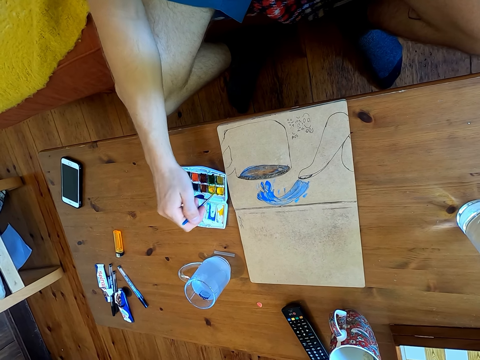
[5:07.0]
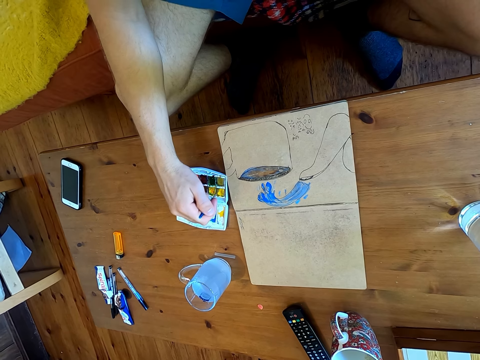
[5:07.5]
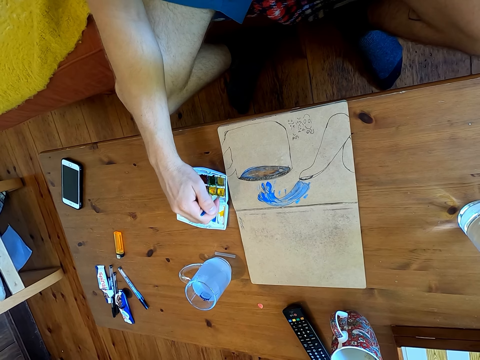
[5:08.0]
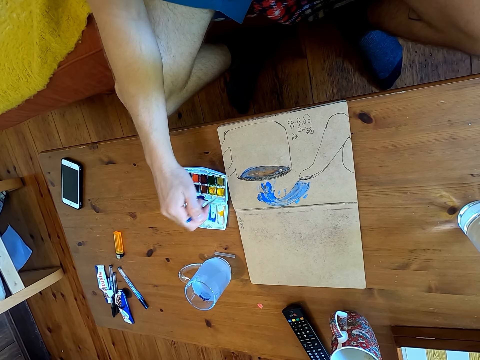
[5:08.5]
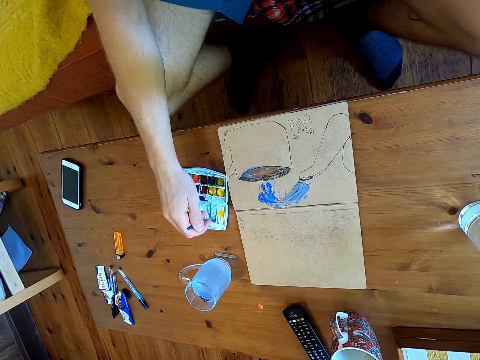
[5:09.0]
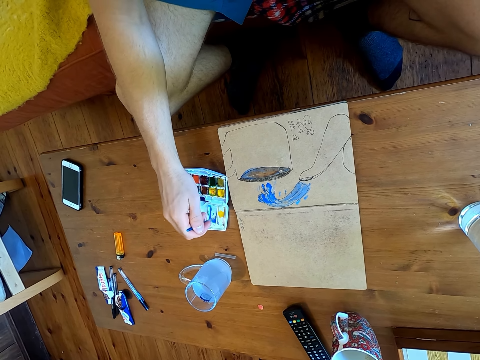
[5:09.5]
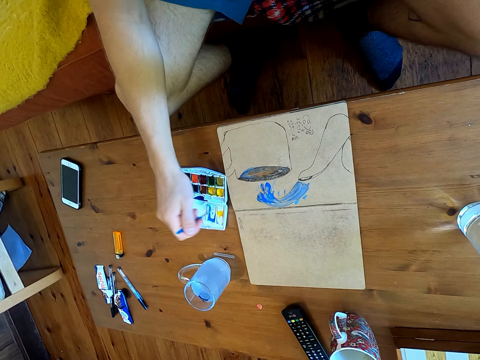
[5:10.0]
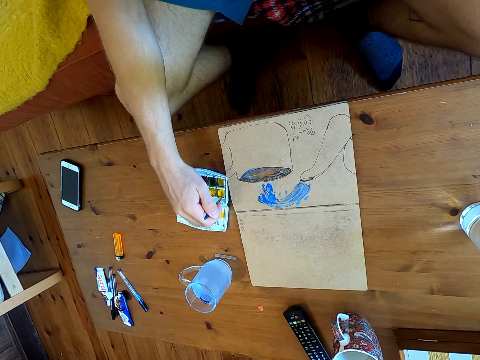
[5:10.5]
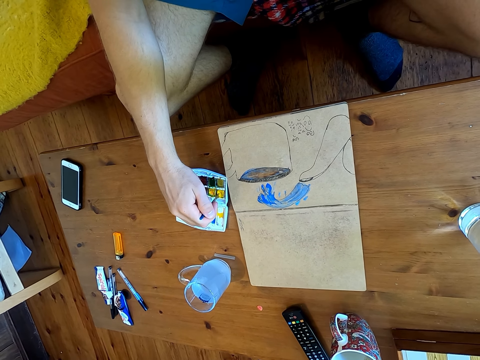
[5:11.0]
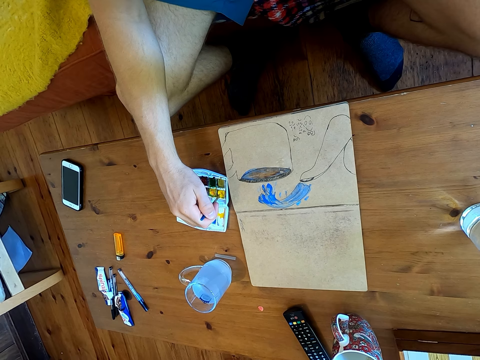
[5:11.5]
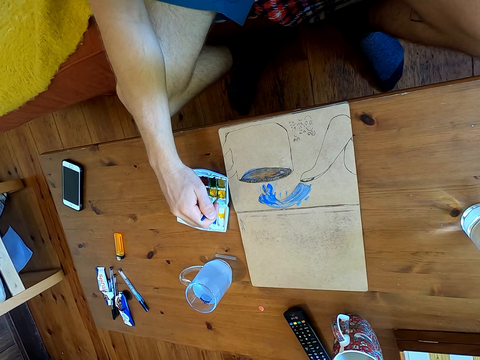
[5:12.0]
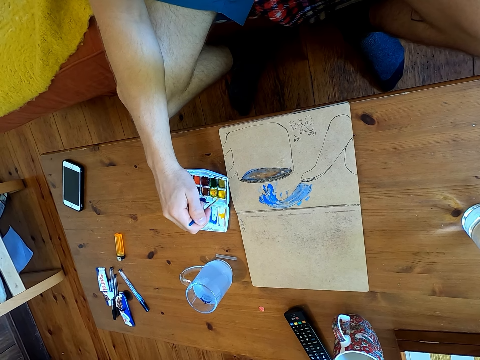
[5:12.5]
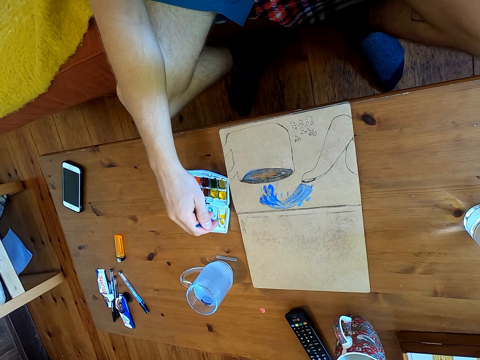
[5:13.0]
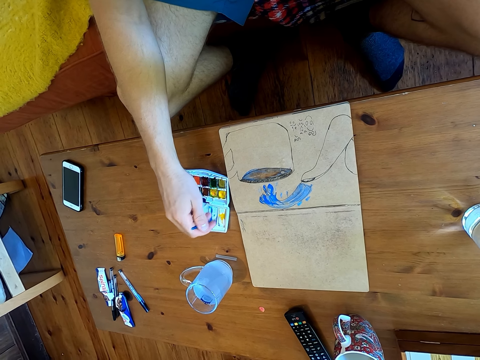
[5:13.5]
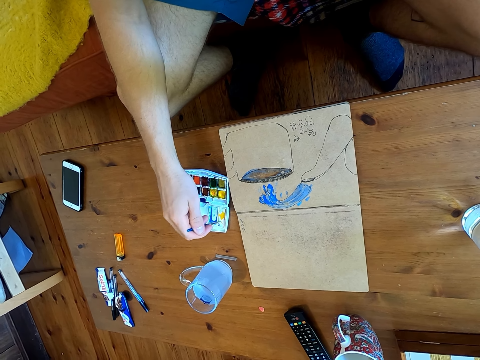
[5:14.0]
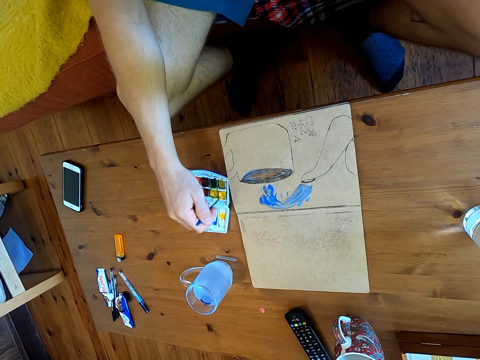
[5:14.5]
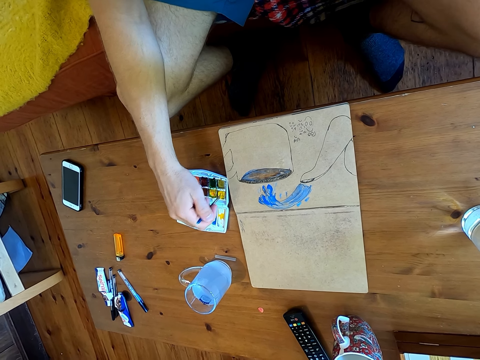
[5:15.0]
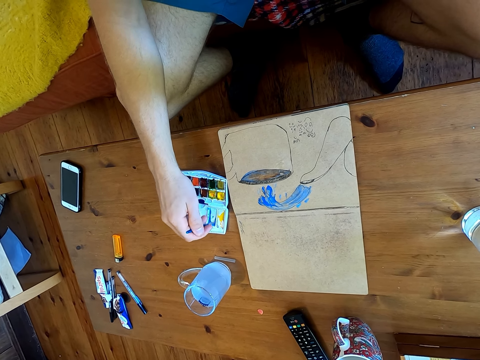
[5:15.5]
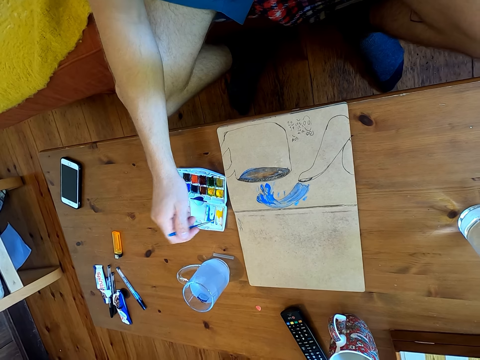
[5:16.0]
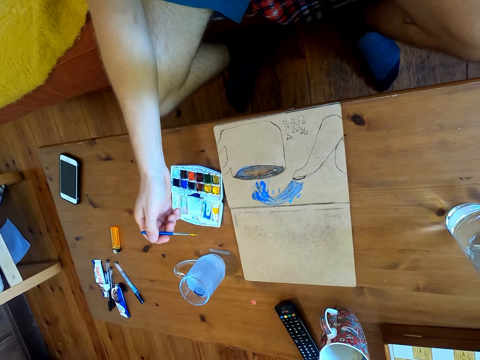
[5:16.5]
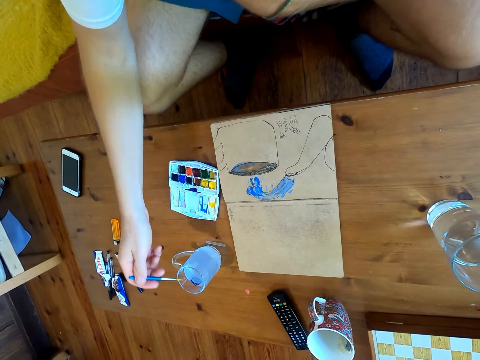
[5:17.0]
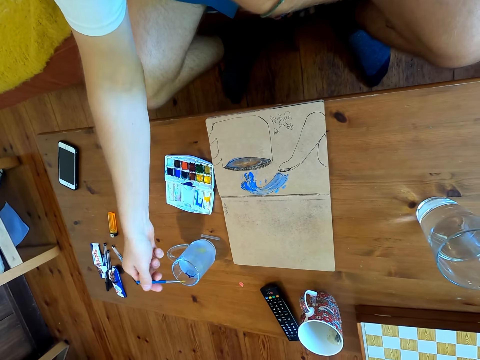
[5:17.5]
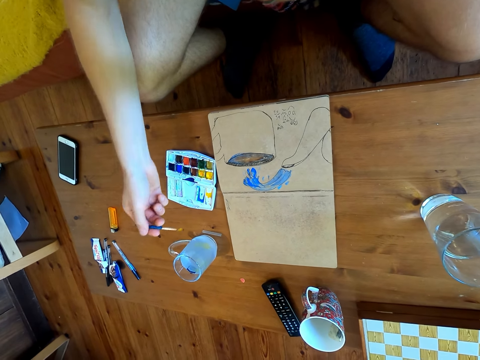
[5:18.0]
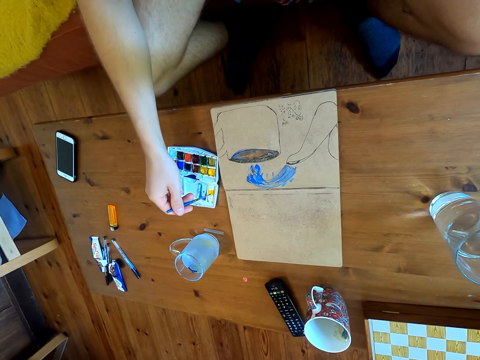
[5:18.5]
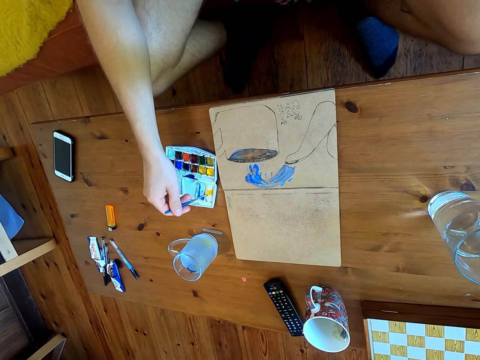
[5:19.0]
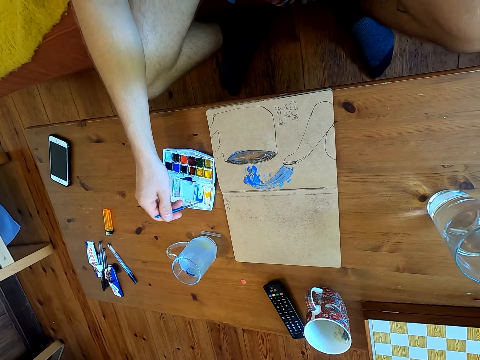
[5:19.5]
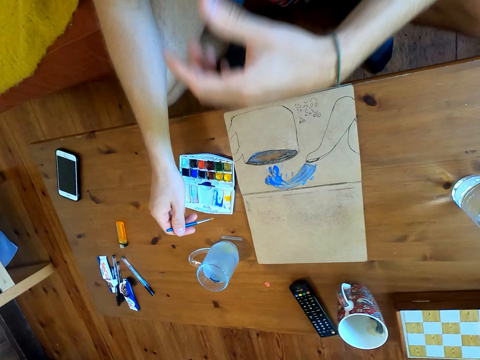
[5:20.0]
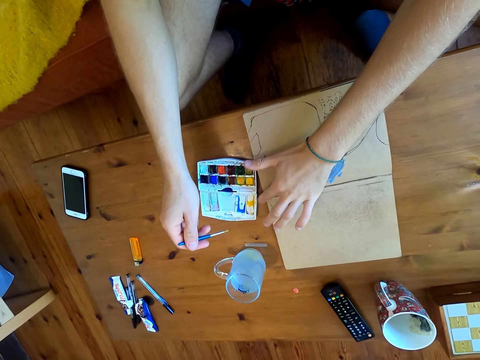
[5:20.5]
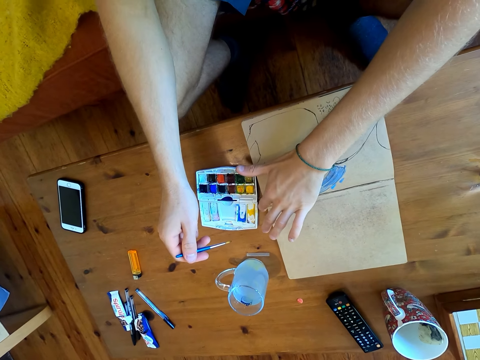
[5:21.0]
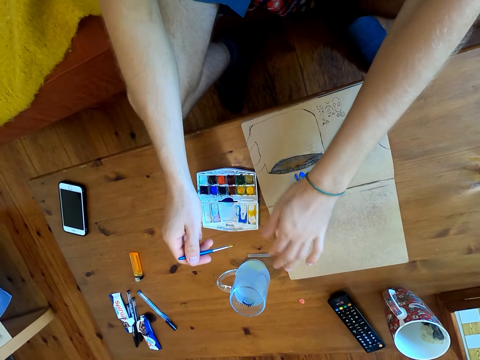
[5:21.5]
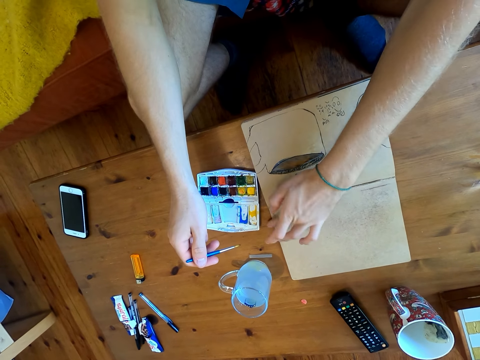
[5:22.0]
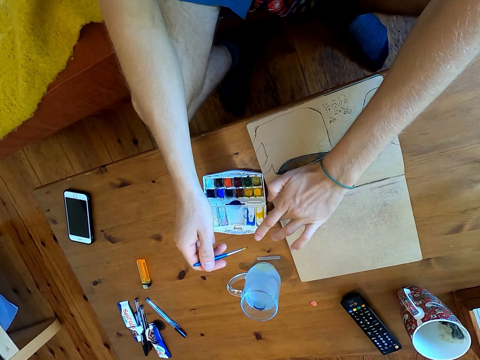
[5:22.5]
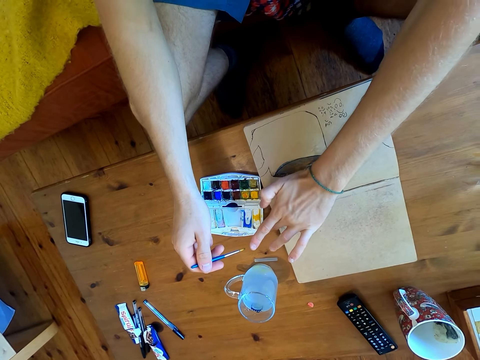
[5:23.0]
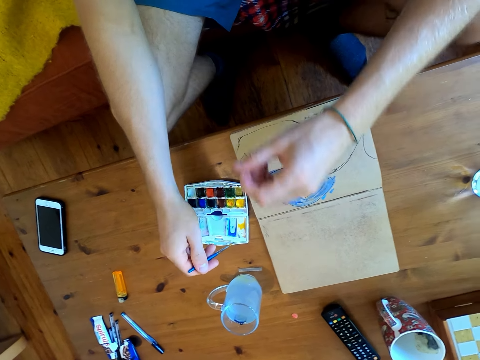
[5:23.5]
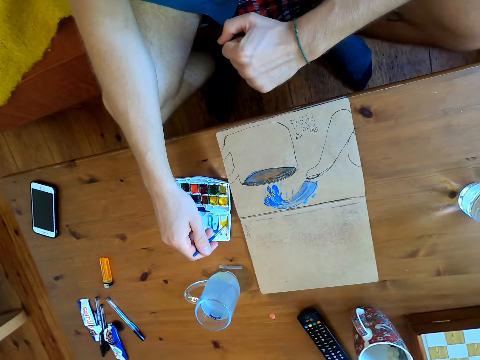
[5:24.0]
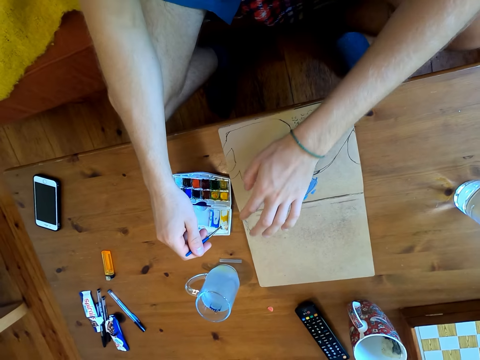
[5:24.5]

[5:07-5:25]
The camera wearer dips the brush into a liquid. They immerse the brush in watercolor. They wipe a watercolor on the table with a finger.

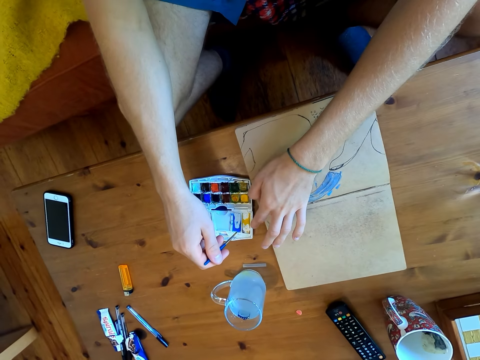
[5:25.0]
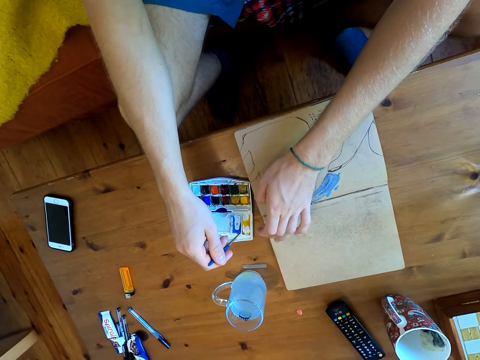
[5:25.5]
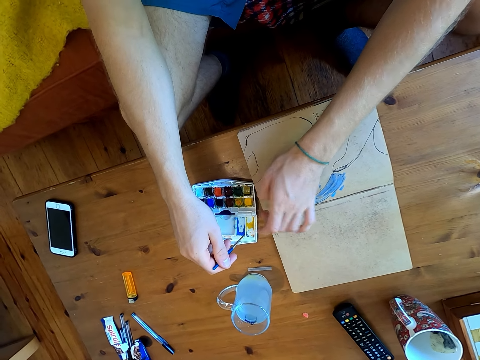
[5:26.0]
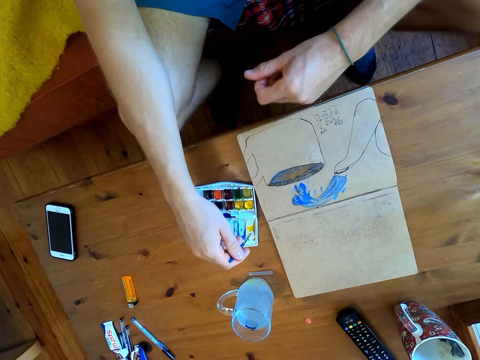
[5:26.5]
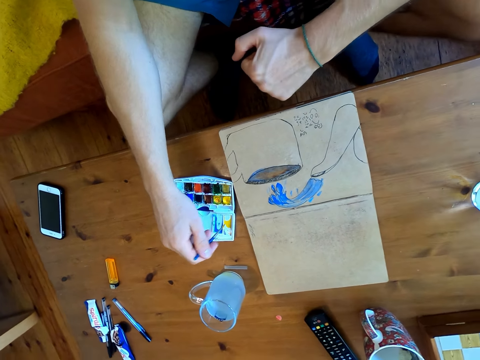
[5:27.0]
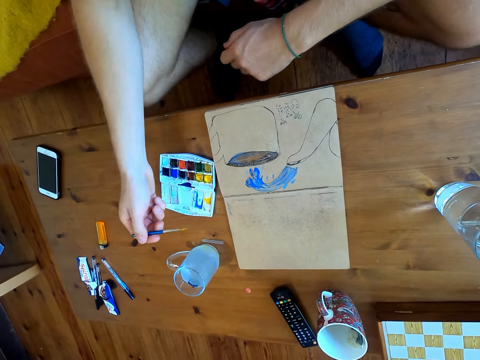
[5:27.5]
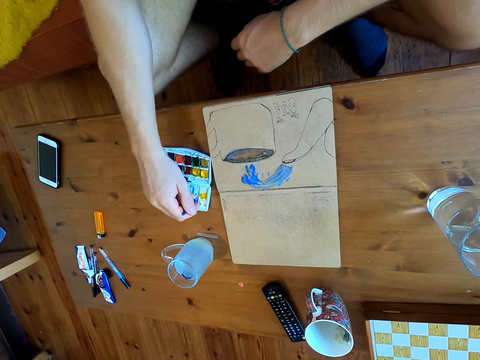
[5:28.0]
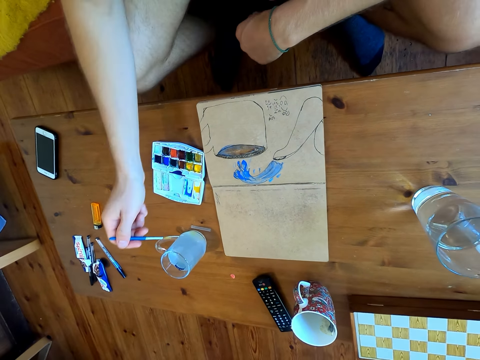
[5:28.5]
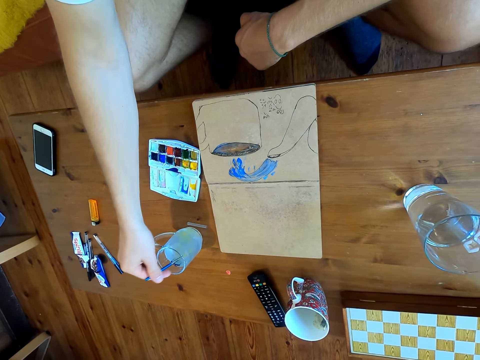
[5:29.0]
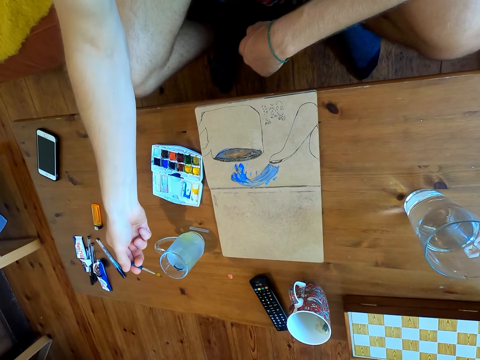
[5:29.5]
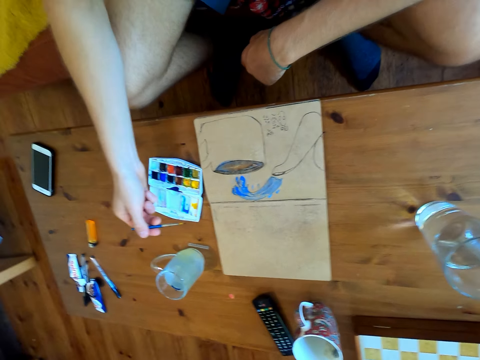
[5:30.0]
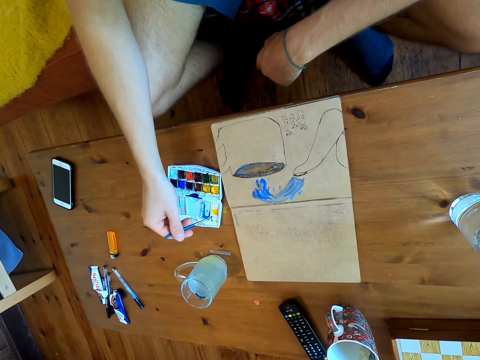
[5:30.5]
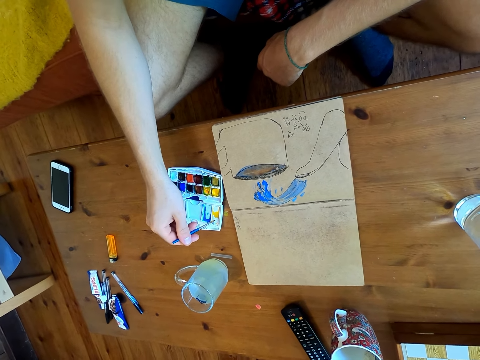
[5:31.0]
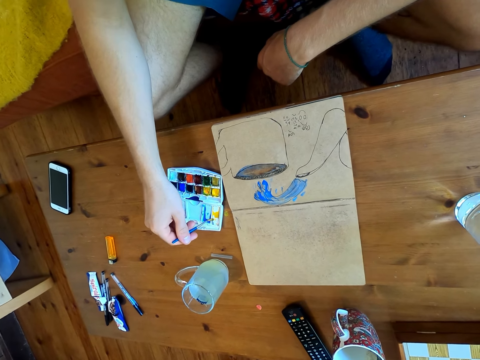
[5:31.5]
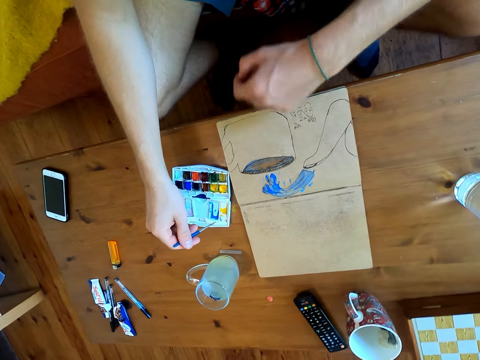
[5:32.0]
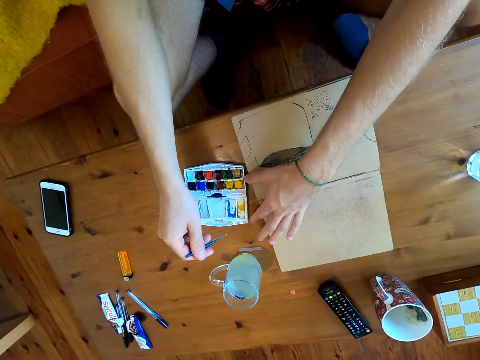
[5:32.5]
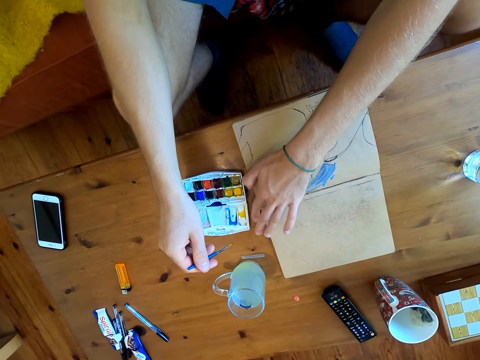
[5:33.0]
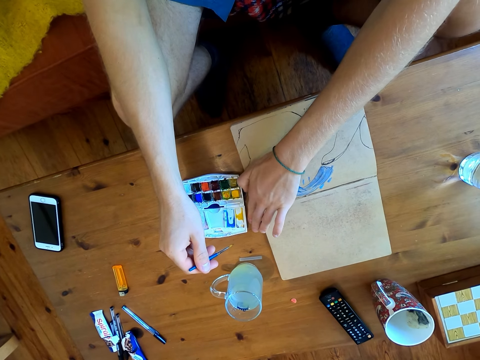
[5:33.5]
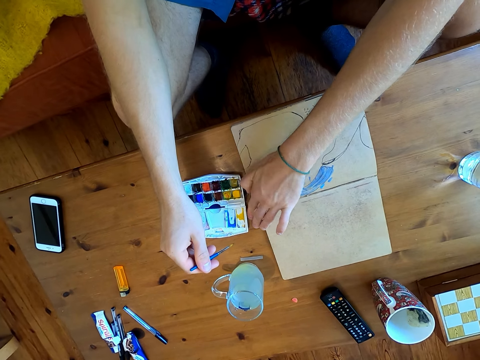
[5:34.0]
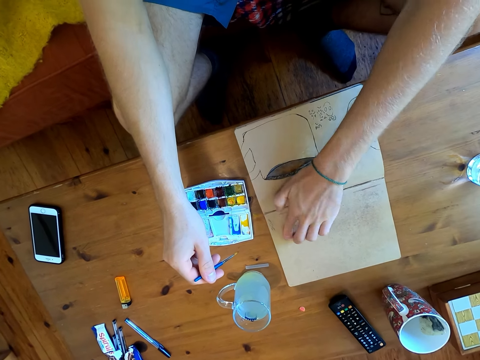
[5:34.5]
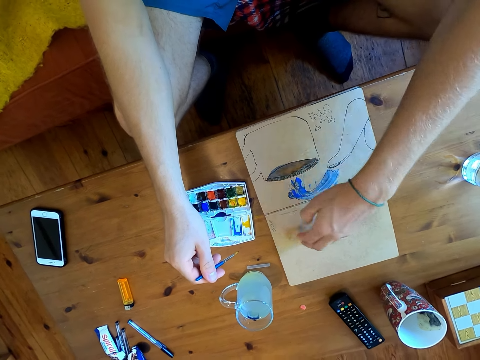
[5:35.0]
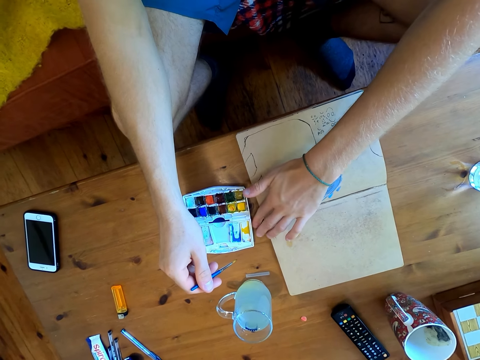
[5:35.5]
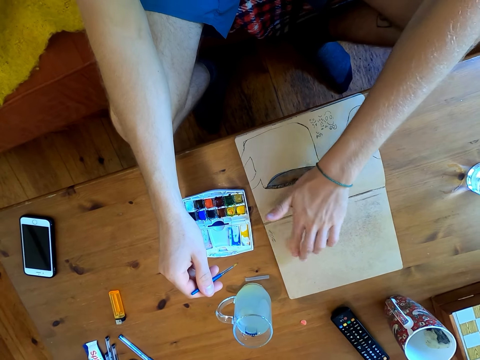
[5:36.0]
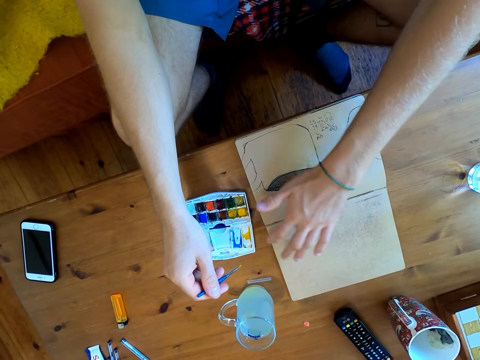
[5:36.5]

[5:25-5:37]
The camera wearer immerses the brush in watercolor. They dip the brush into a liquid. They immerse the brush in watercolor. They wipe a watercolor on the table with a finger. They wipe the finger on the paper. They wipe the watercolor on the table with the finger. They wipe the finger on the paper.
